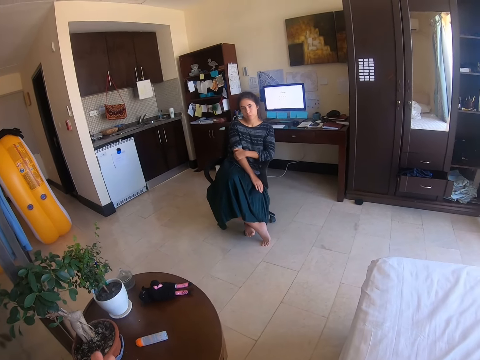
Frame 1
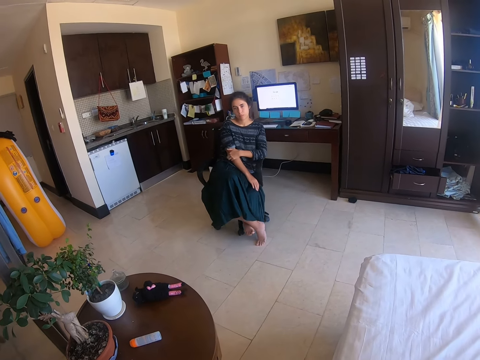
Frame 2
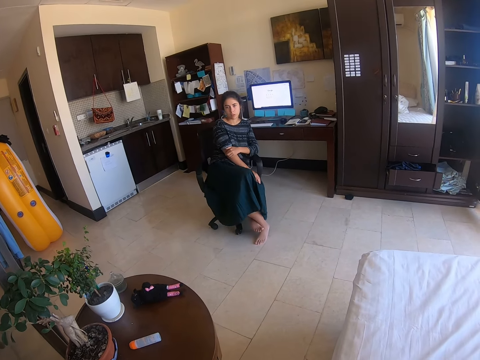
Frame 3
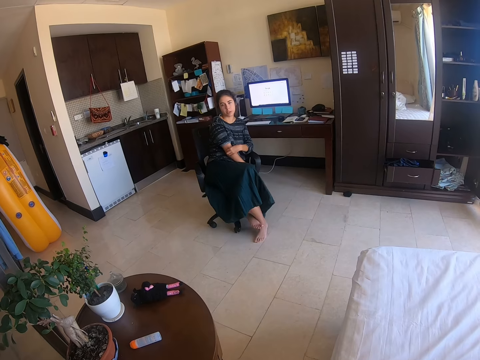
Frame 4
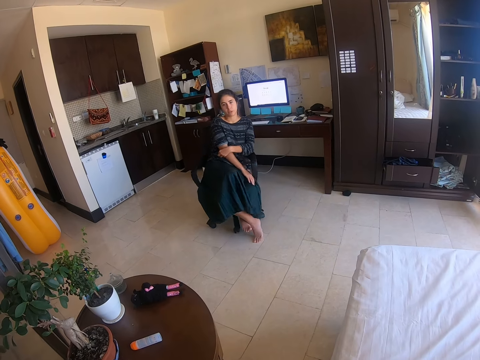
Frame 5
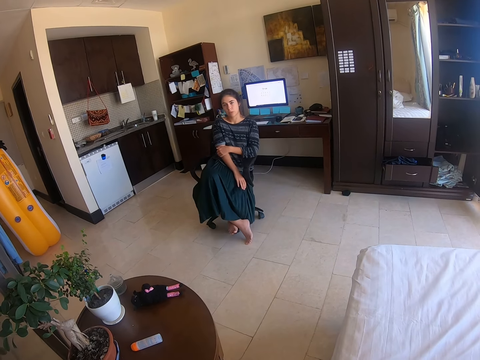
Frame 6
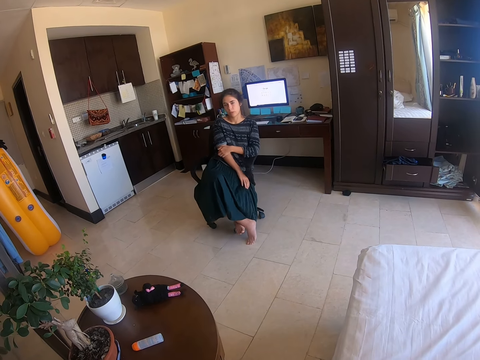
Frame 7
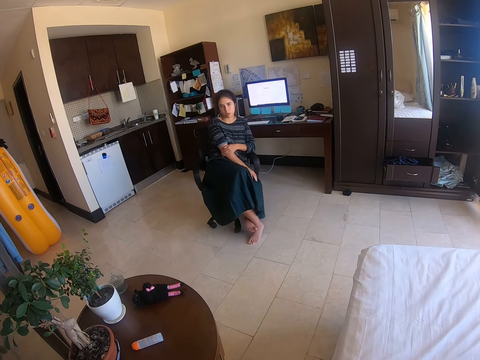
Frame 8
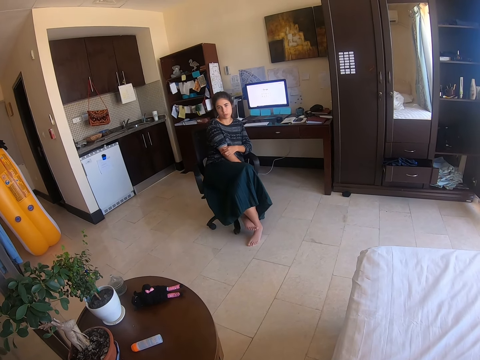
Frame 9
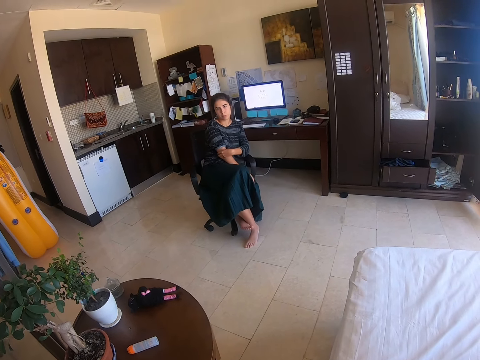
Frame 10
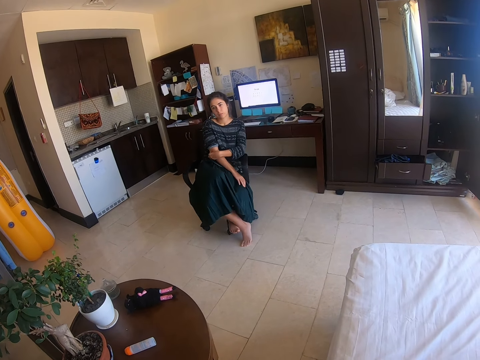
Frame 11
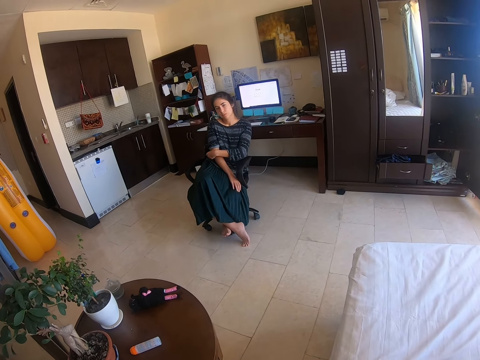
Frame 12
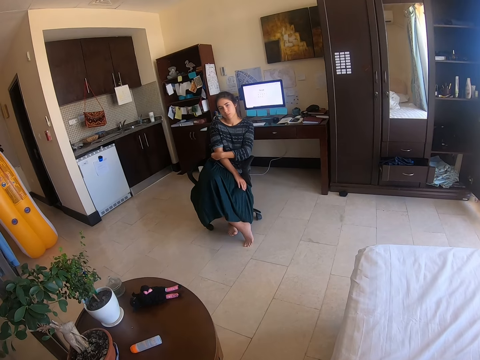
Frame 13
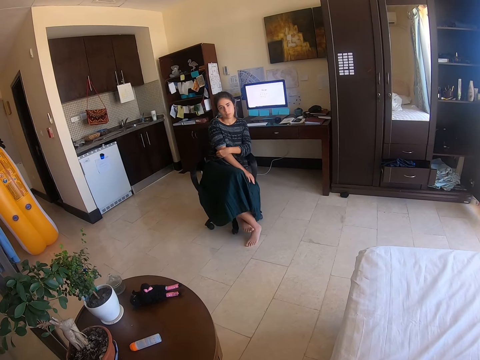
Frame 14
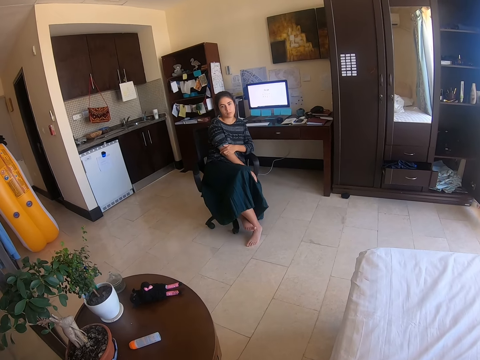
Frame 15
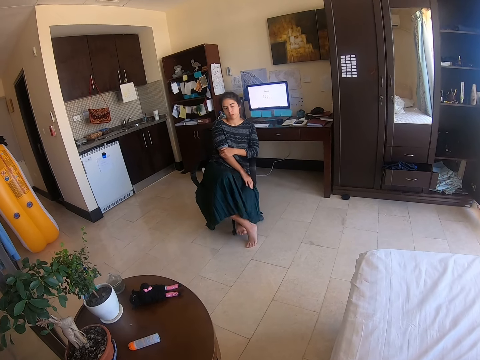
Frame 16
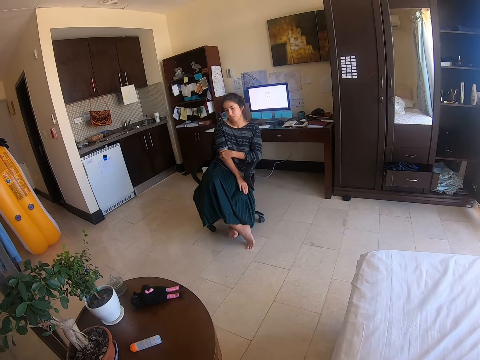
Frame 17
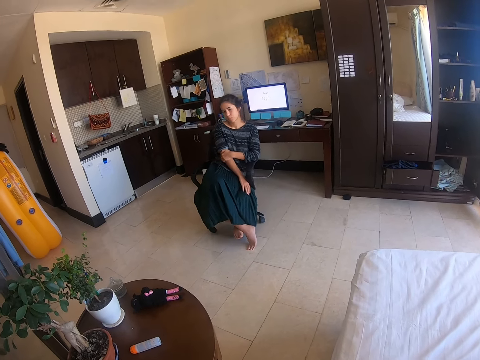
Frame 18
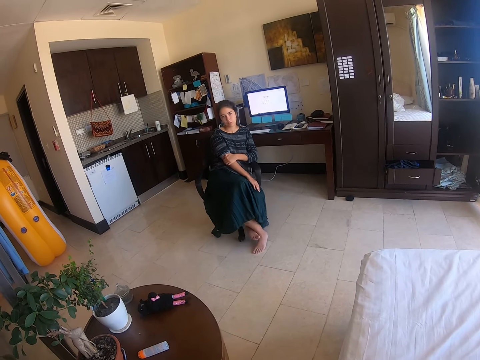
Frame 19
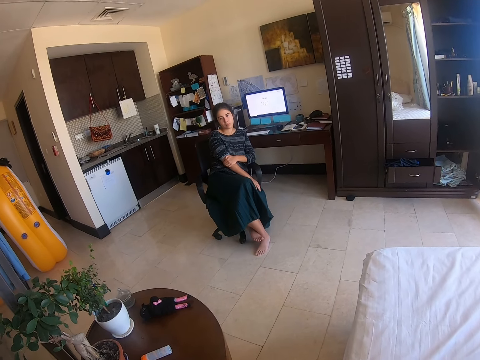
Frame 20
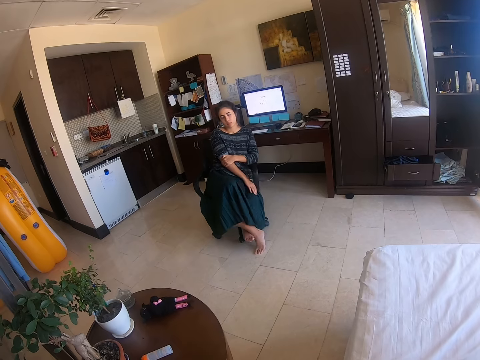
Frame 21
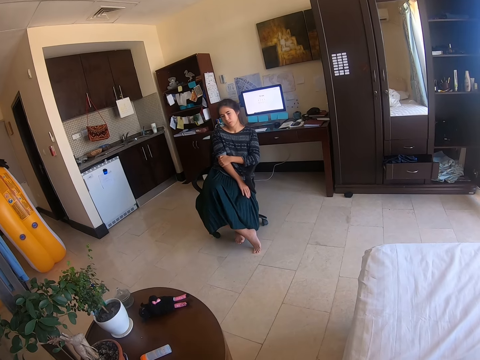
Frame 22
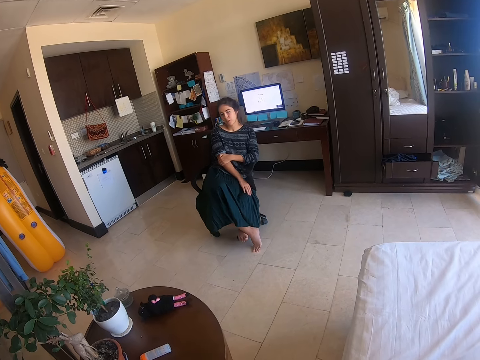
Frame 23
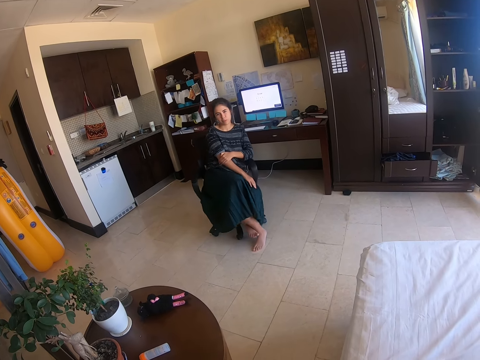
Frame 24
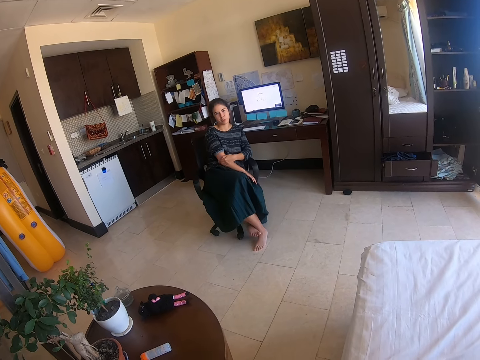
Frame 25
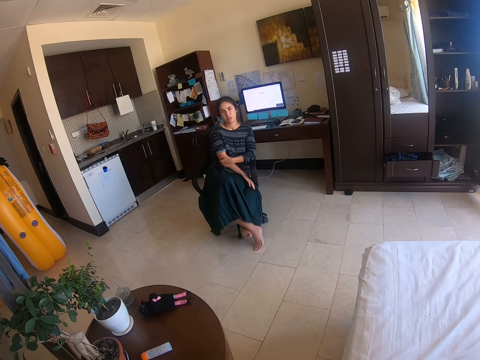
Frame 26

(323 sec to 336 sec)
The camera wearer lifts her left hand. She interacts with a lady.

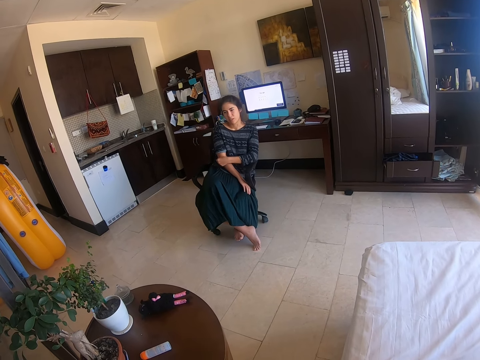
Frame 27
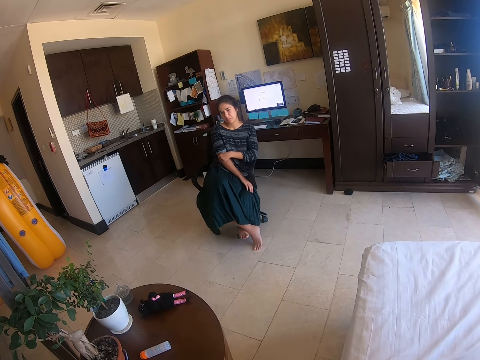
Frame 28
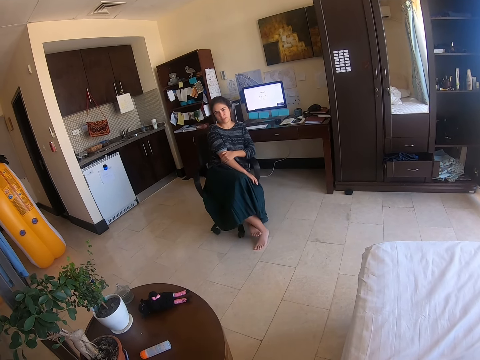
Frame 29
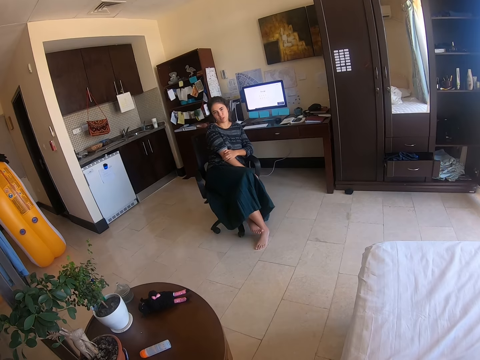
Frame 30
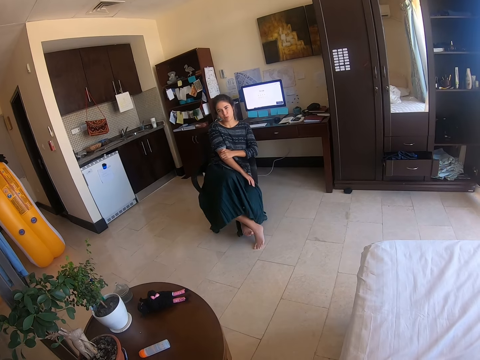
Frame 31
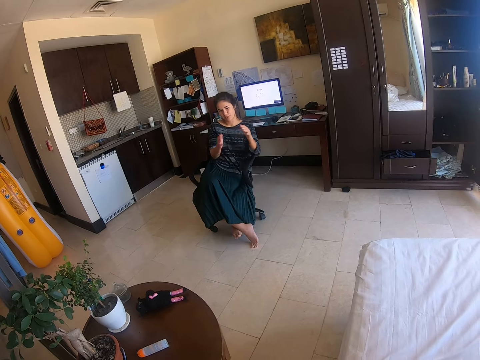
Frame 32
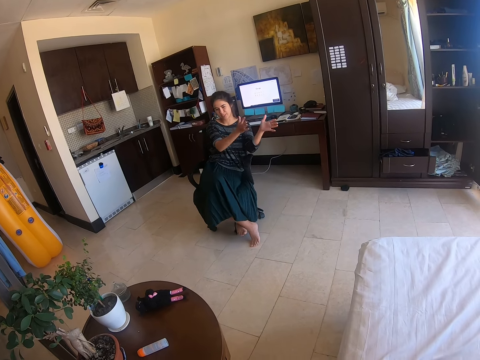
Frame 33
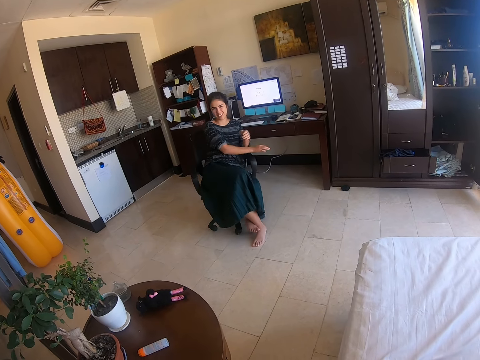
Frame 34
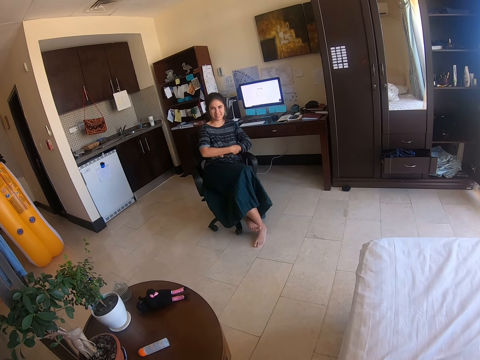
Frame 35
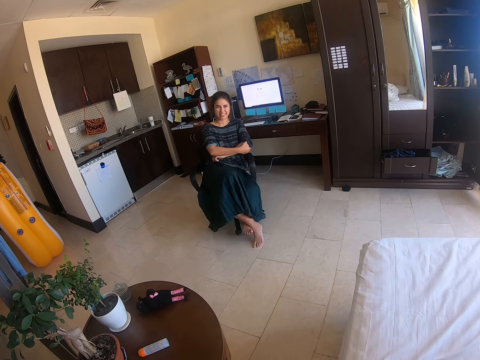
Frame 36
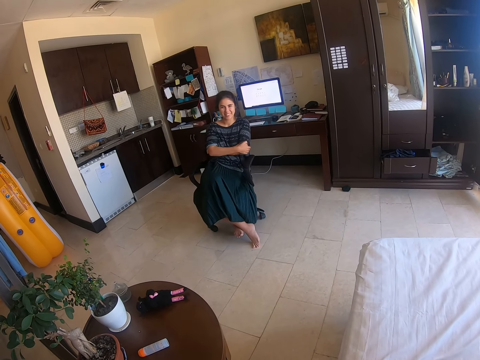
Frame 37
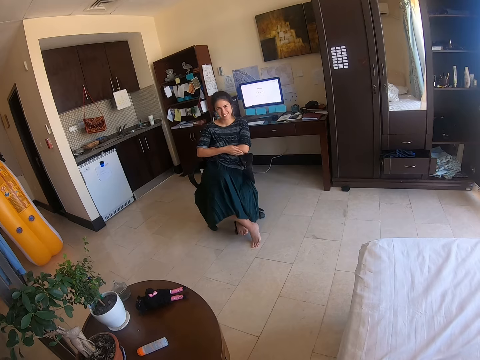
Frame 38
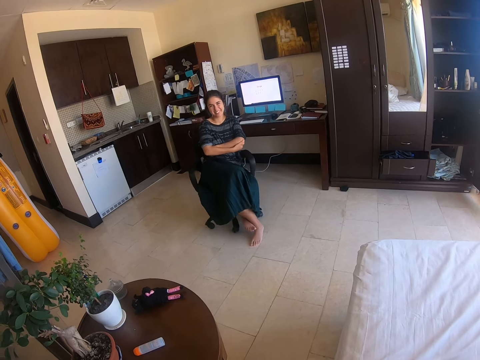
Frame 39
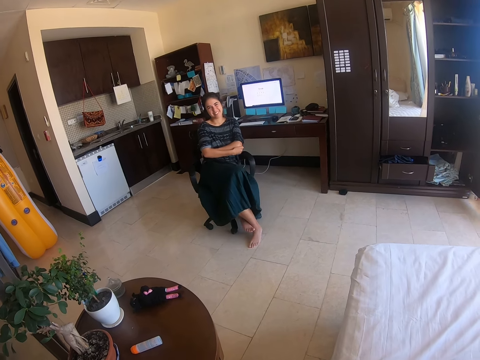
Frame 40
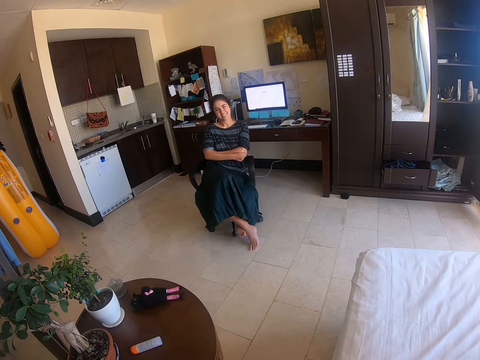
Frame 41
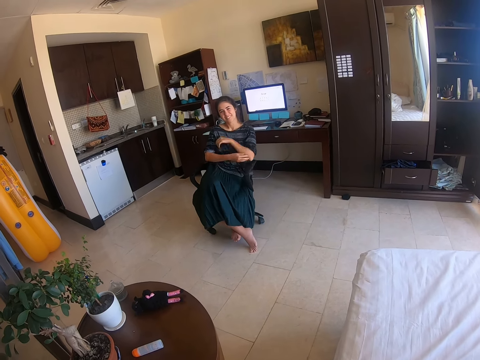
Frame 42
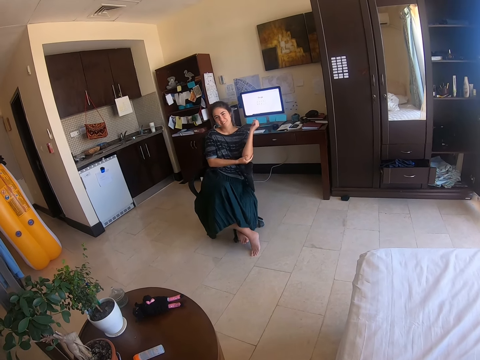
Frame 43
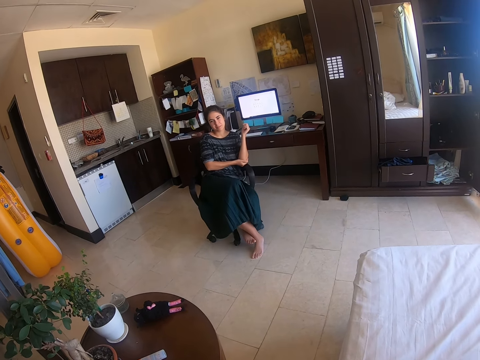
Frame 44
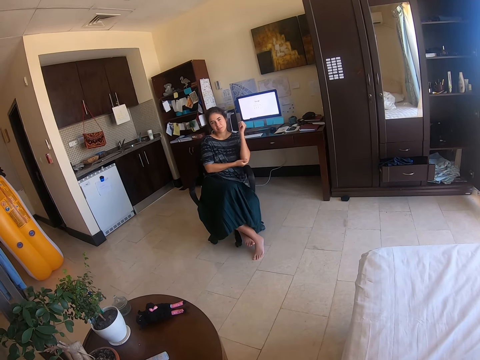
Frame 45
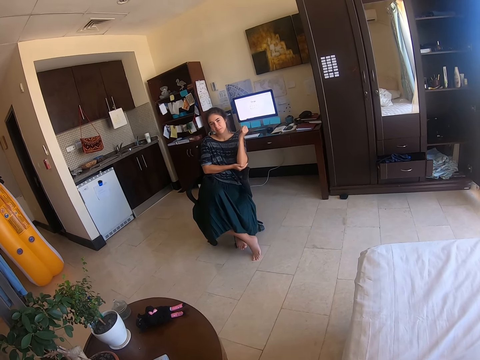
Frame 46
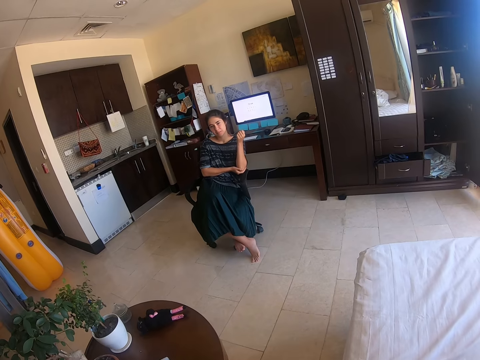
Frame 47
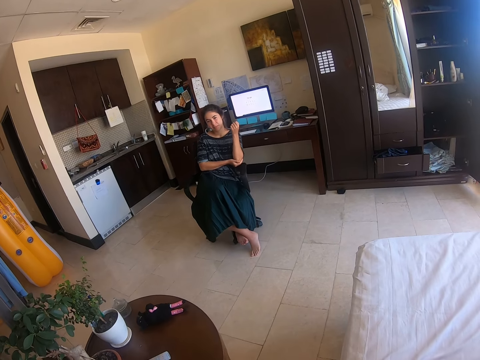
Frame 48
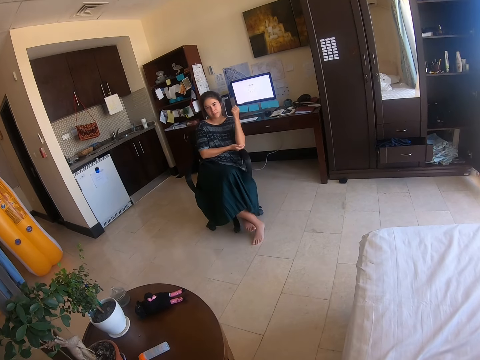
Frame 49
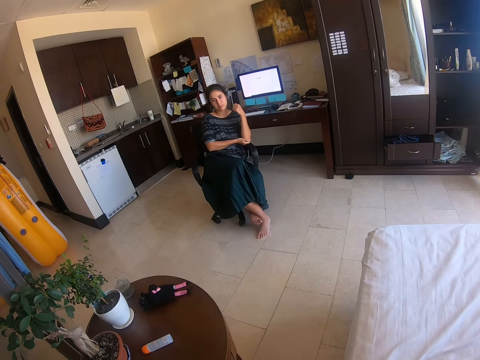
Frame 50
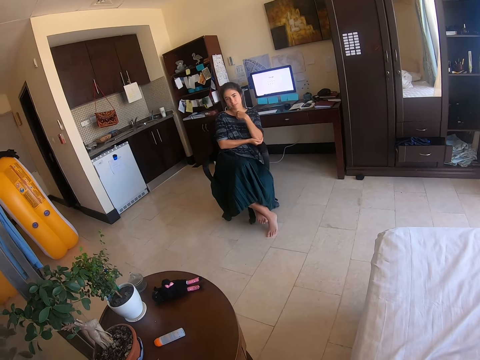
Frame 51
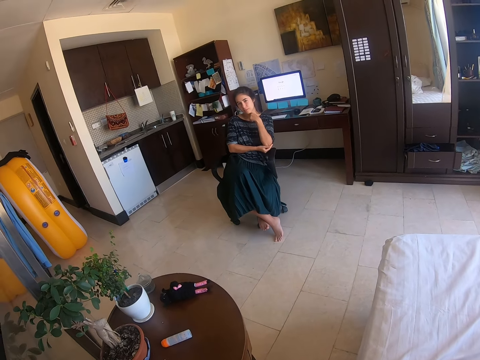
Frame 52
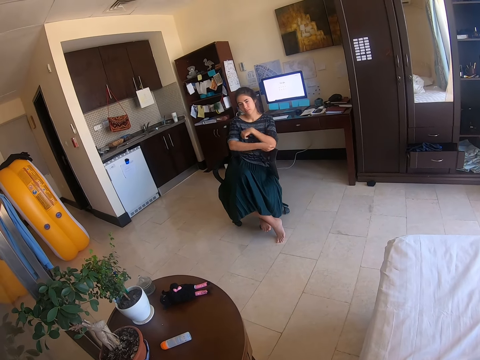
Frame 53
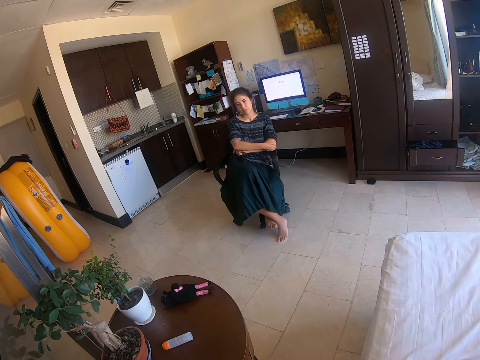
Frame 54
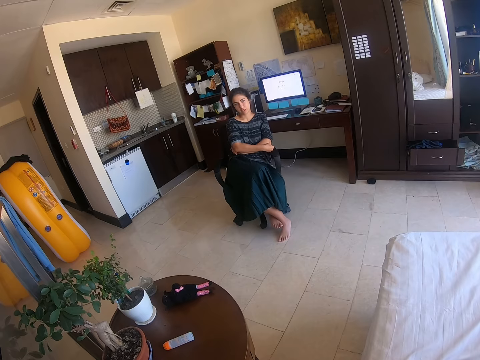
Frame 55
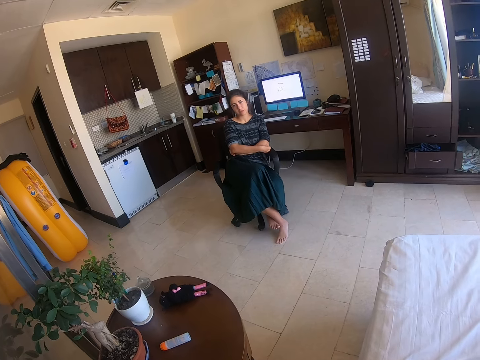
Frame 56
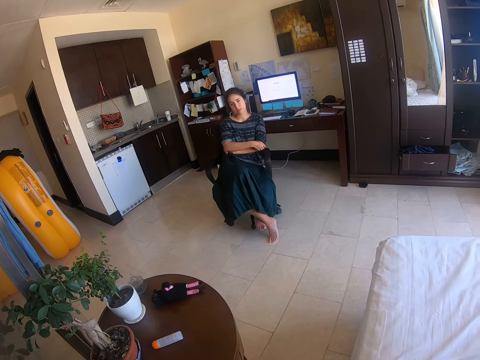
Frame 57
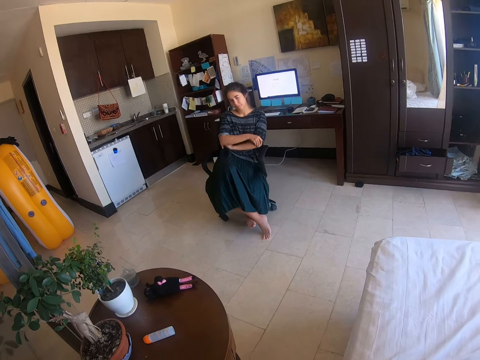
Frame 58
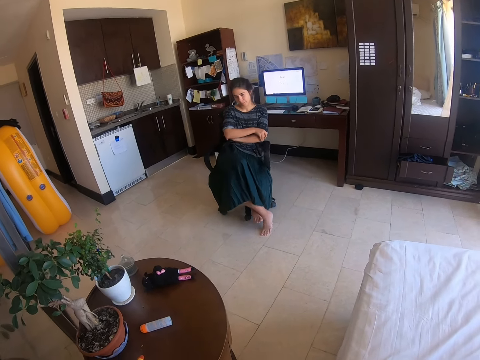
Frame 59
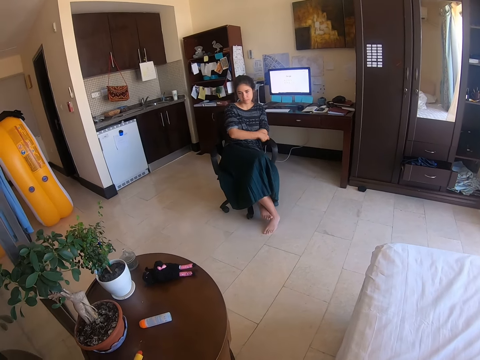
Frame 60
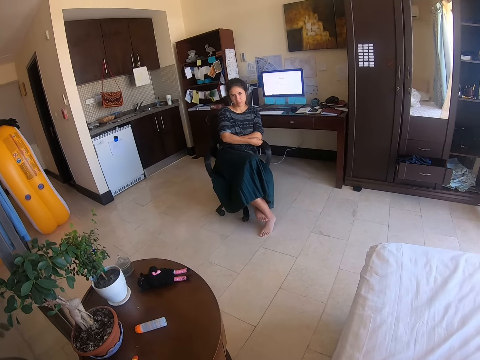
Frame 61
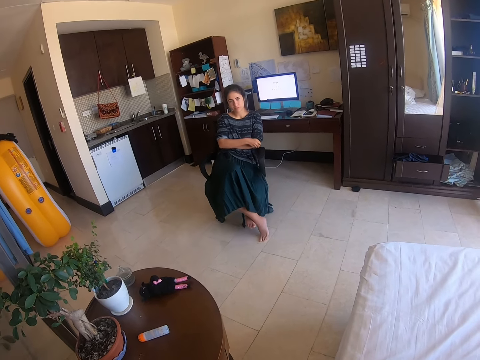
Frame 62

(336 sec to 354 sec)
A woman sways hands in the air. She touches the hand, lifts a hand, touches the neck and folds the hands.
